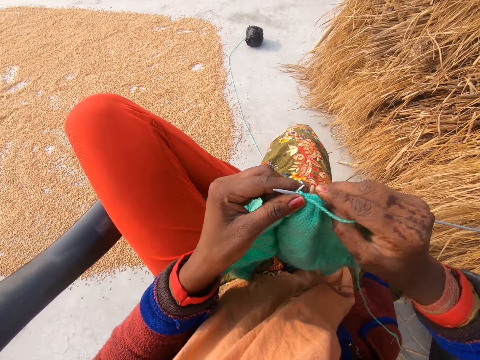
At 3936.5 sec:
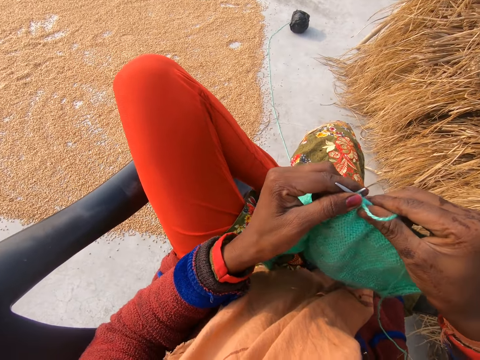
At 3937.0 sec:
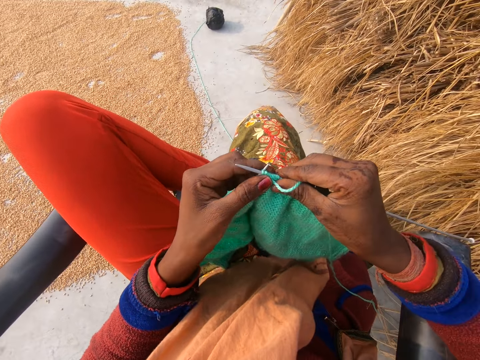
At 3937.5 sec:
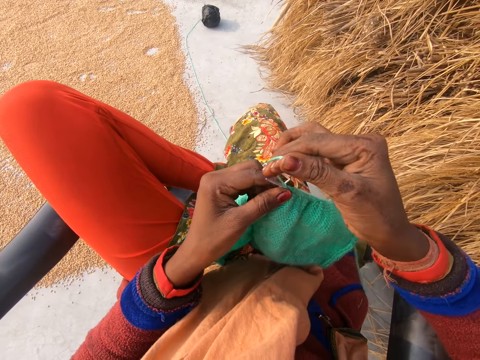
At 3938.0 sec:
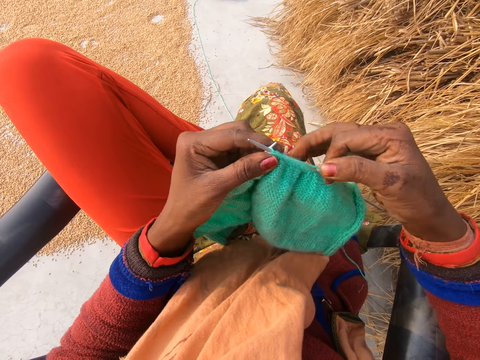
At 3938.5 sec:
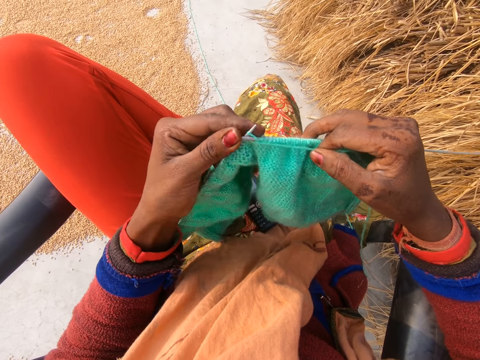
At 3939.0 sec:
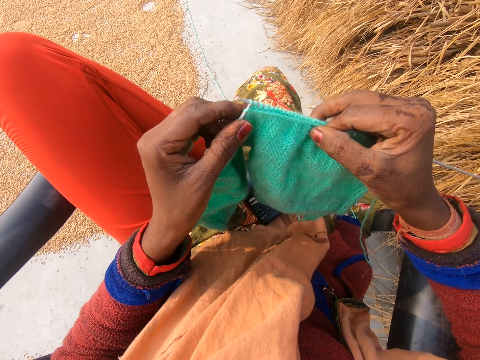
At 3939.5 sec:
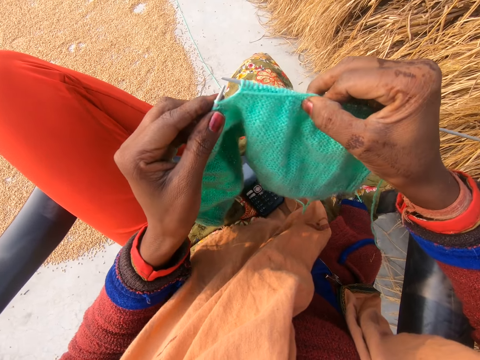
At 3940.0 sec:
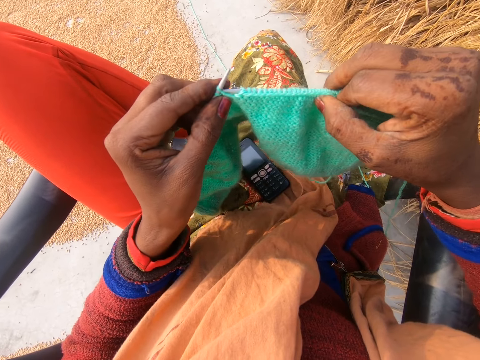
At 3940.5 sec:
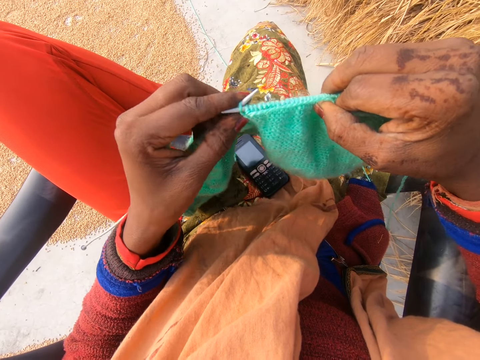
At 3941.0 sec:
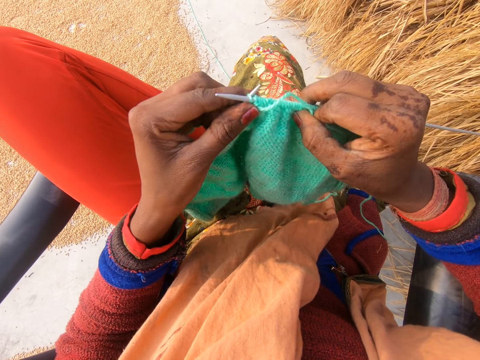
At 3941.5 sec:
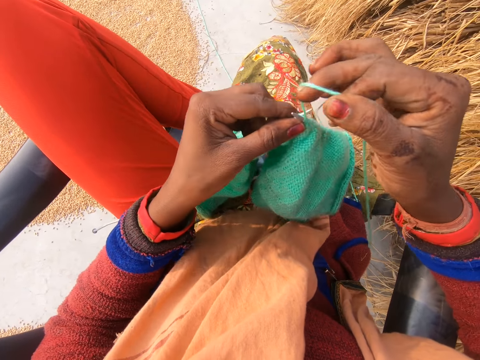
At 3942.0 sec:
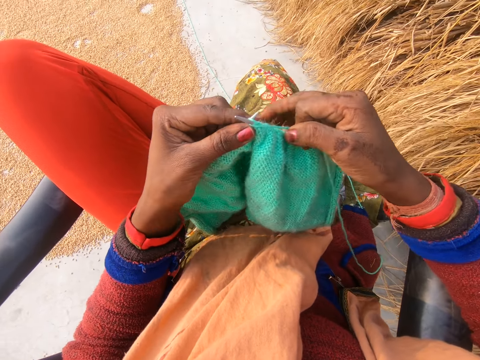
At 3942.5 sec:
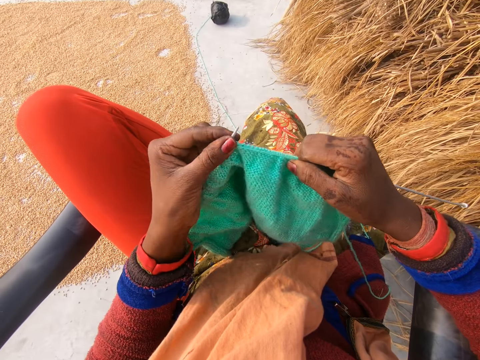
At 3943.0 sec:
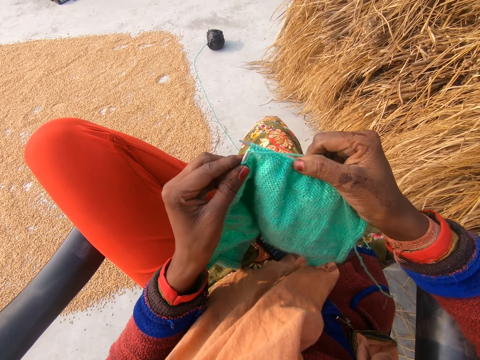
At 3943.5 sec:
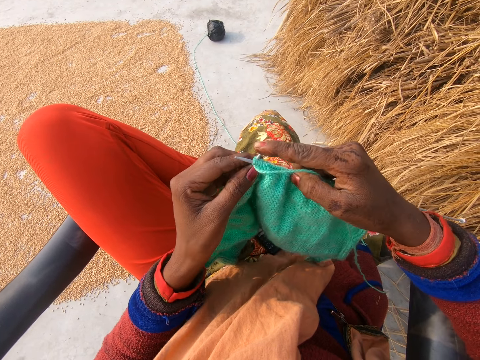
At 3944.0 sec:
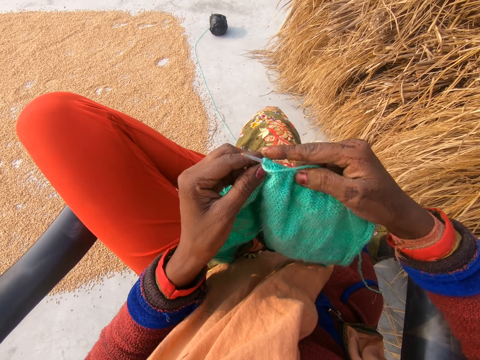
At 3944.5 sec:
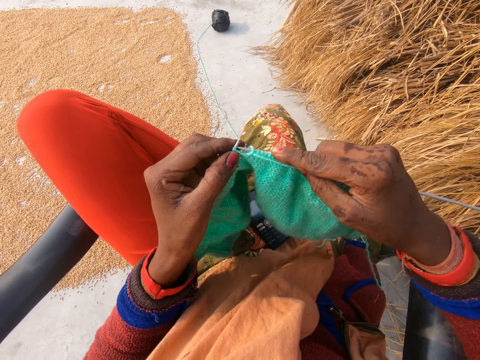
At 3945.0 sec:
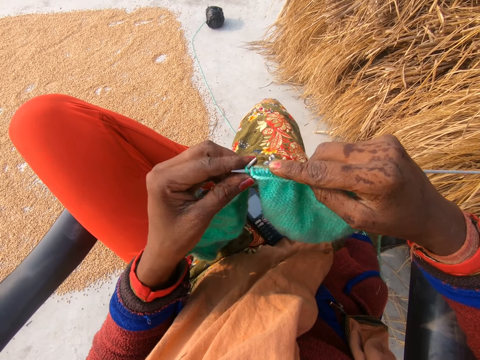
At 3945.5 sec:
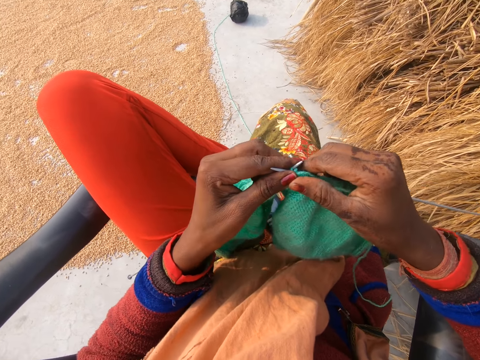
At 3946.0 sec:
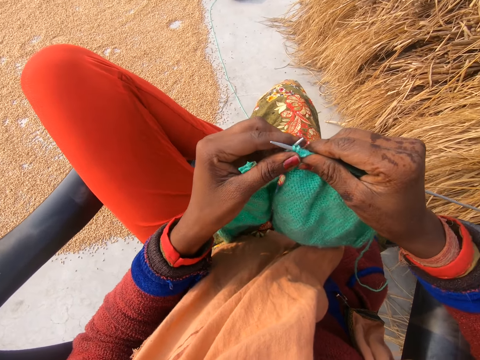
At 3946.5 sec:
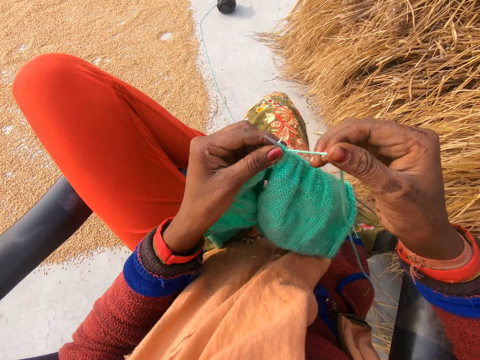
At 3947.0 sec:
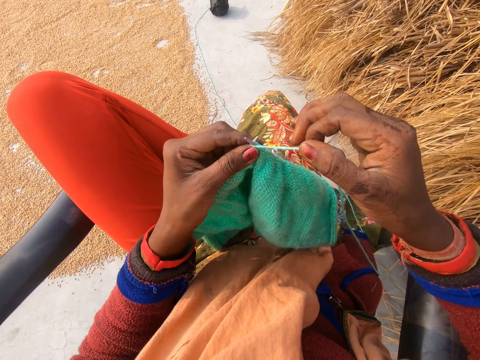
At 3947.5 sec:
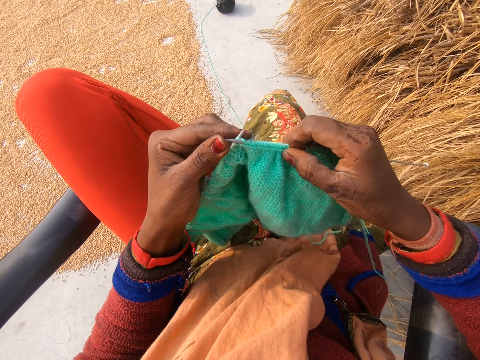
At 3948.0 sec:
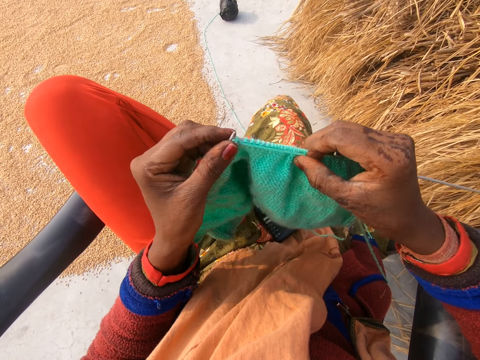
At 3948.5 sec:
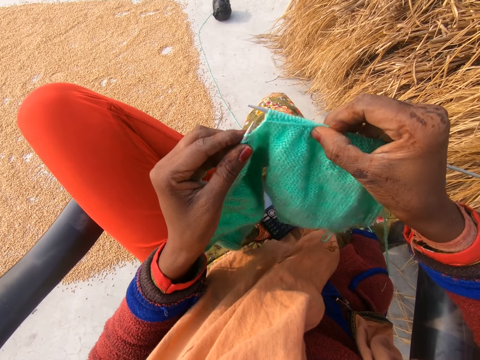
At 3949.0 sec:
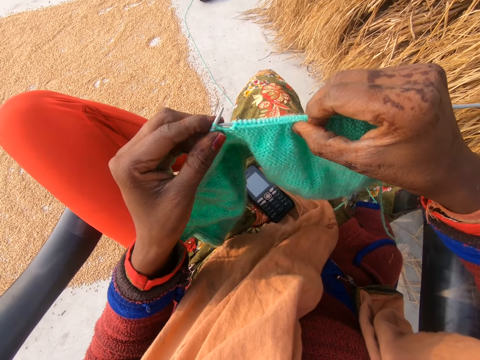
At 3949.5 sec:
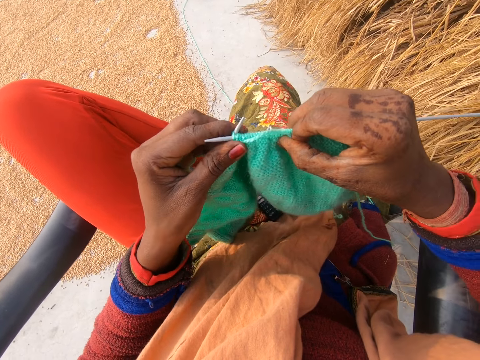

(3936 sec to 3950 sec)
The camera wearer holds the fabric. She adjusts the crochet in her hand. She rotates the knitting thread around the needle. She knits the fabric with knitting needles. She rotates the knitting thread around the needle. She knits the fabric with the knitting needles. She pushes the knitting needle with a finger. She knits the fabric with the knitting needles. She holds the fabric. She adjusts the crochet in her hand. She rotates the knitting thread around the needle. She knits the fabric with the knitting needles.

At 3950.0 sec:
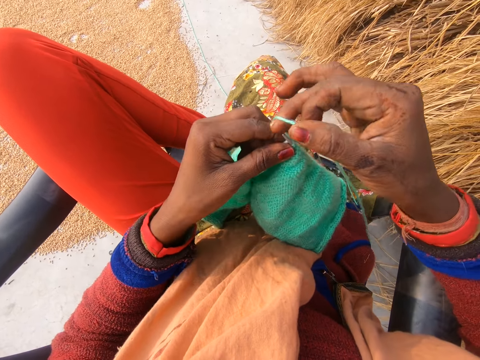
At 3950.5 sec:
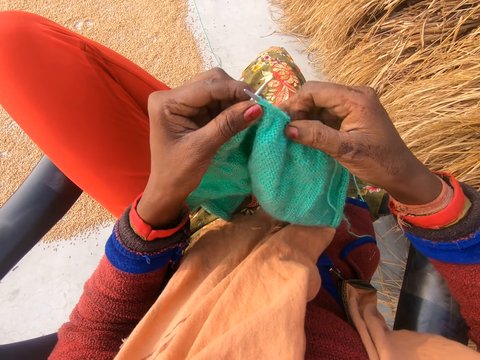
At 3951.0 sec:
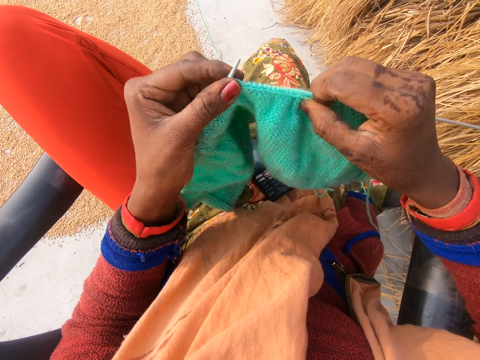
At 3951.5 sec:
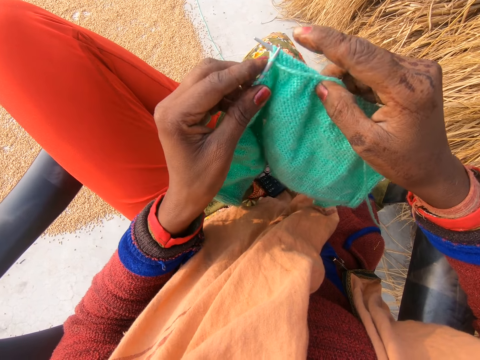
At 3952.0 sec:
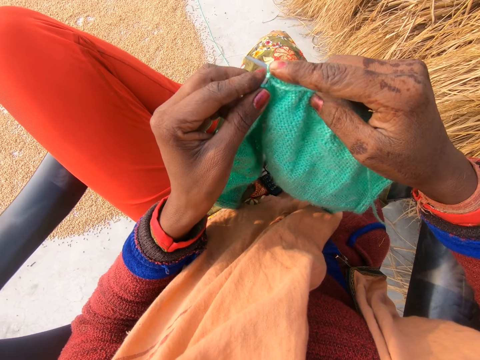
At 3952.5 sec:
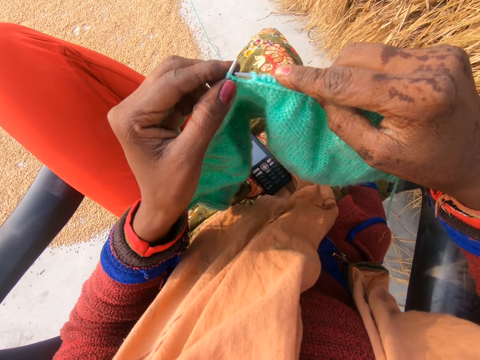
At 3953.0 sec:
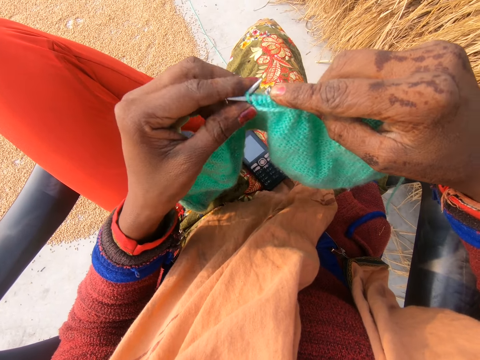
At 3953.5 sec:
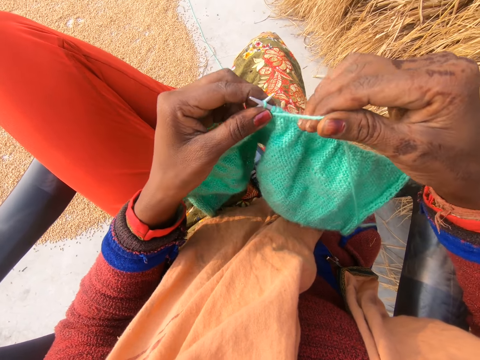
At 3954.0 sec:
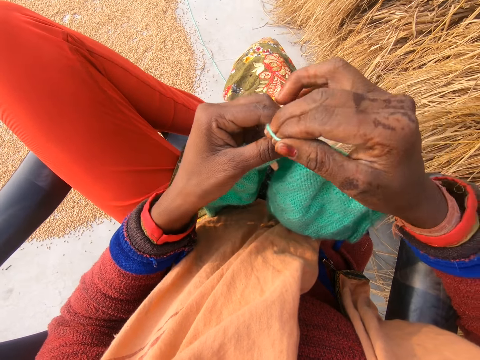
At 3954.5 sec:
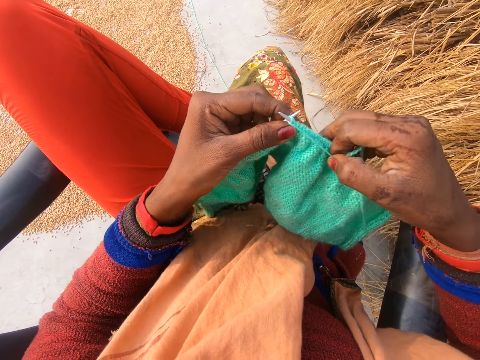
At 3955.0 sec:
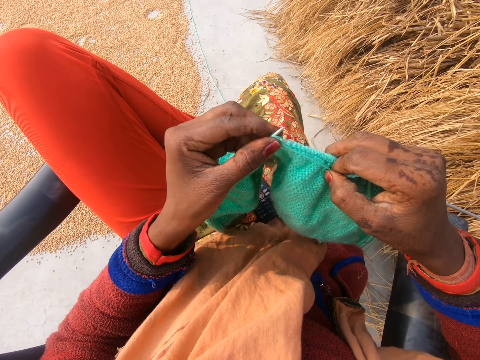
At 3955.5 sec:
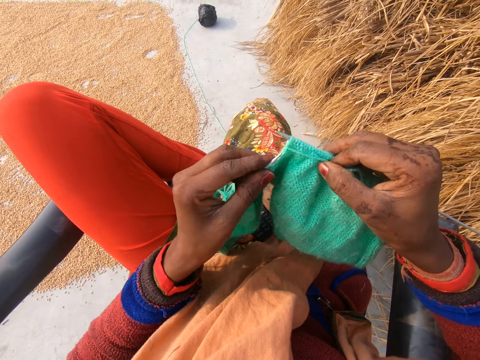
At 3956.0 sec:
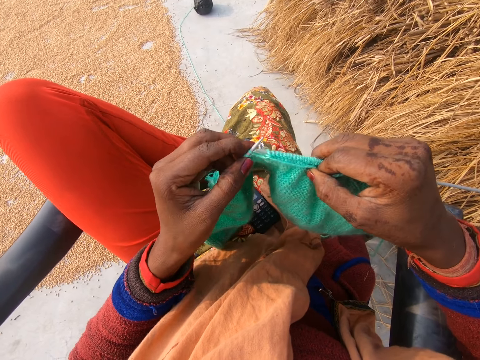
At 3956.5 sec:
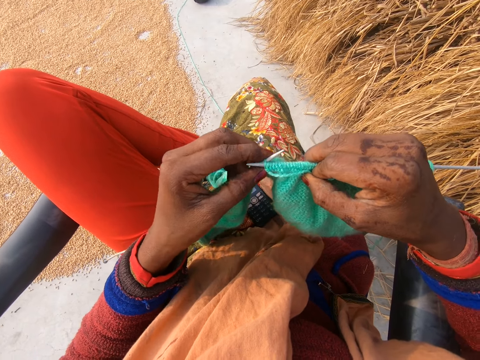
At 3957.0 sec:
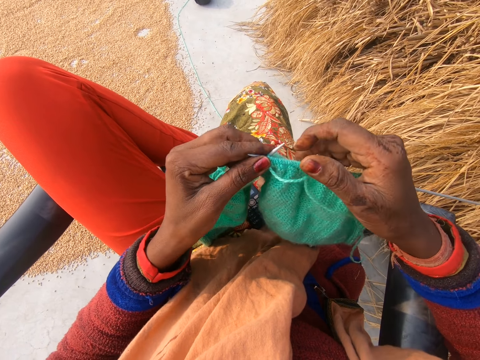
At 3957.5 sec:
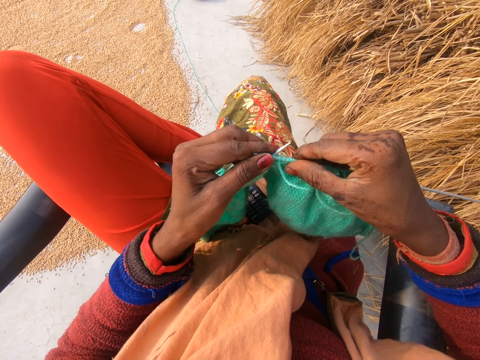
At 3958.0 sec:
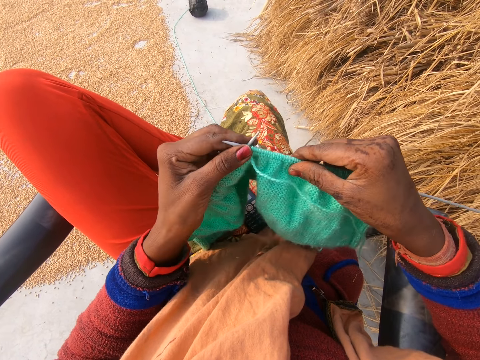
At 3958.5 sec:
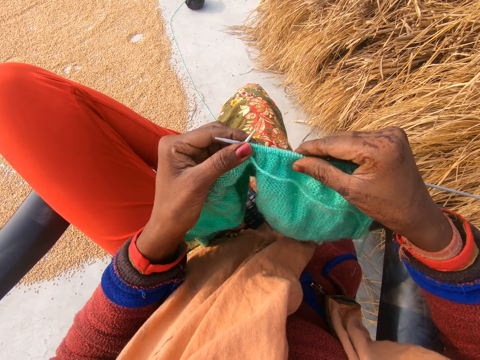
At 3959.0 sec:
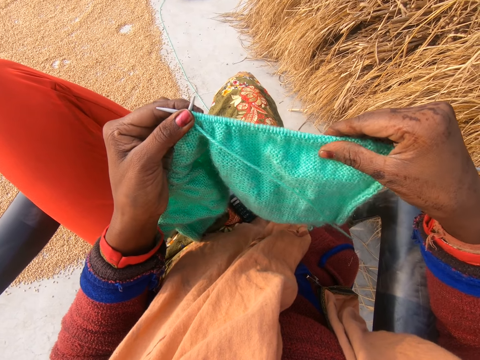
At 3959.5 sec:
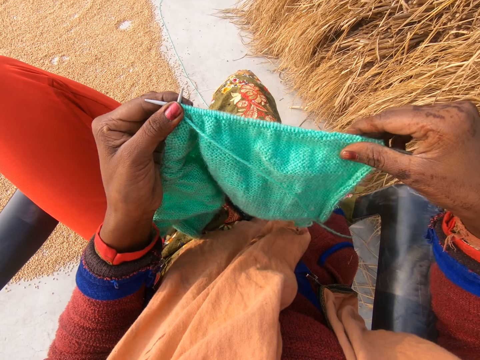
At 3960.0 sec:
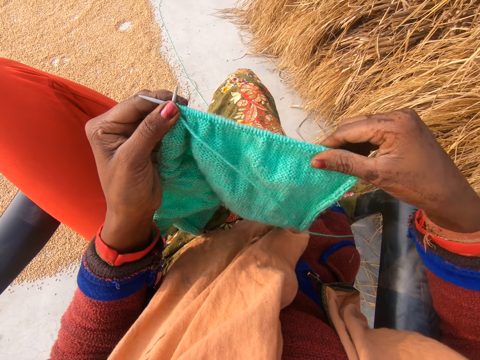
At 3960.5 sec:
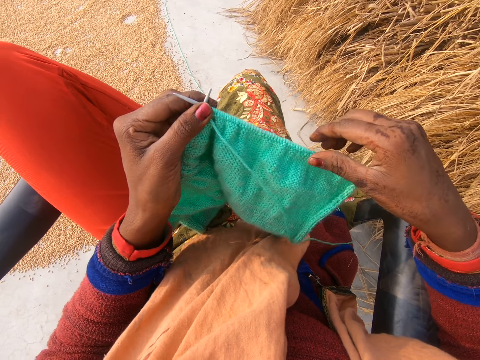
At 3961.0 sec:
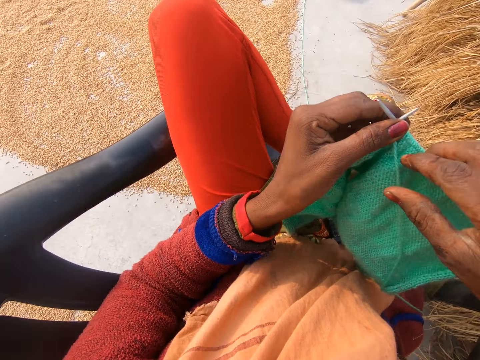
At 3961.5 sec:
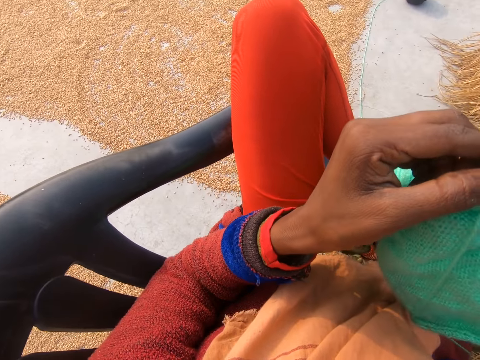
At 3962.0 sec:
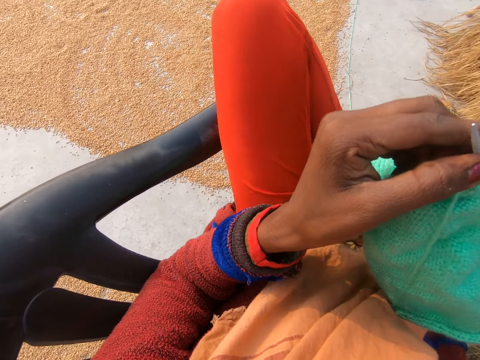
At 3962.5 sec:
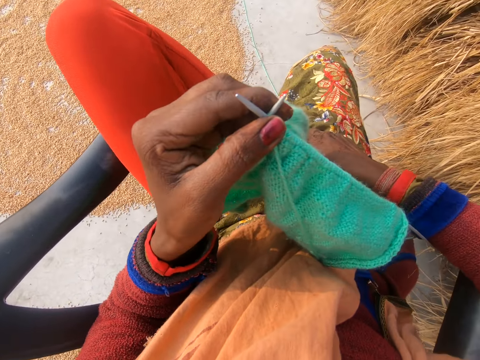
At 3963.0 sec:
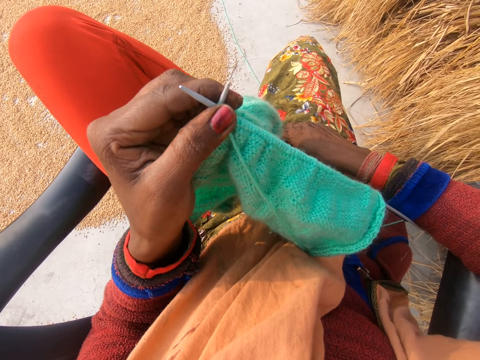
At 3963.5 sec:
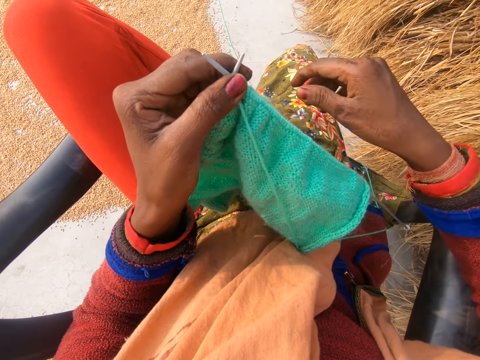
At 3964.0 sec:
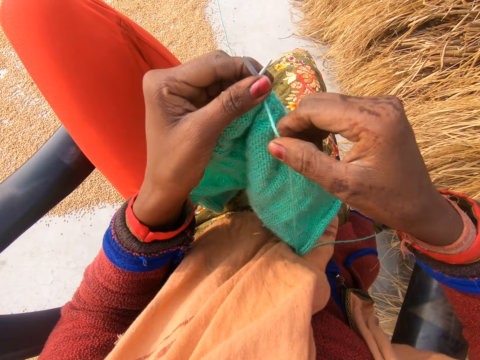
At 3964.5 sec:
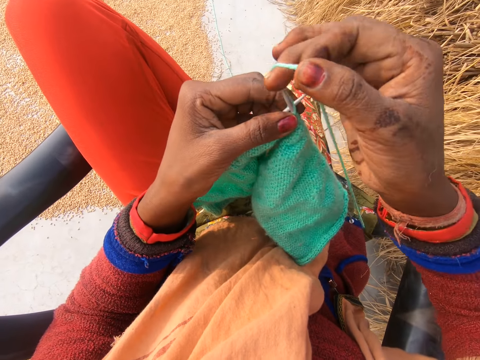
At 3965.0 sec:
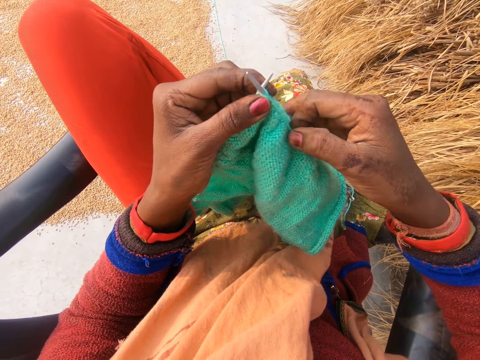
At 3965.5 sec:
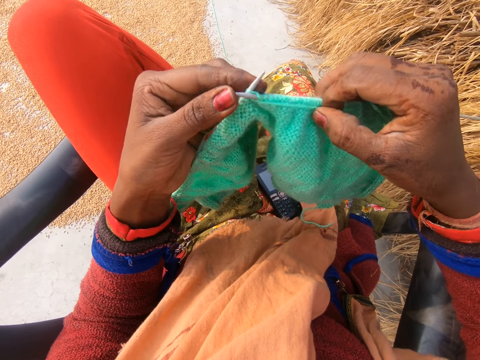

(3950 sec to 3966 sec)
The camera wearer rotates the knitting thread around the needle. She knits a fabric with knitting needles. She pushes the knitting needle with a finger. She knits the fabric with the knitting needles. She rotates the knitting thread around the needle. She knits the fabric with the knitting needles. She moves the fabric on the knitting needle. She adjusts the crochet in her hand. She looks around. She lifts the fabric upwards. She adjusts her phone. She lifts her hand upwards. She picks up the thread. She rotates the knitting thread around the needle. She knits the fabric with the knitting needles.
